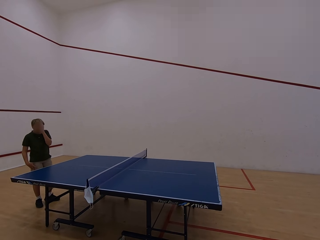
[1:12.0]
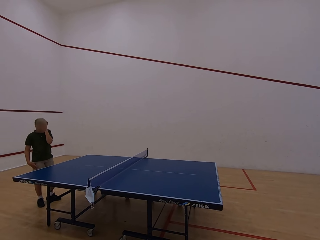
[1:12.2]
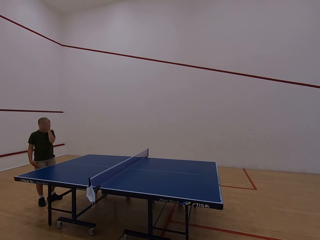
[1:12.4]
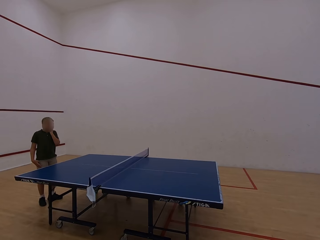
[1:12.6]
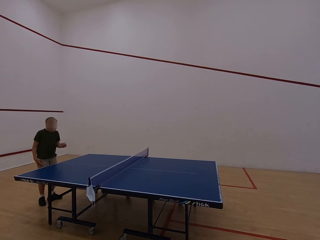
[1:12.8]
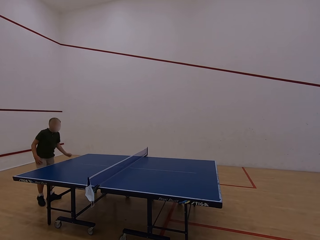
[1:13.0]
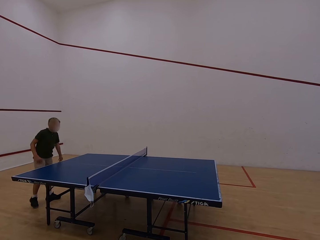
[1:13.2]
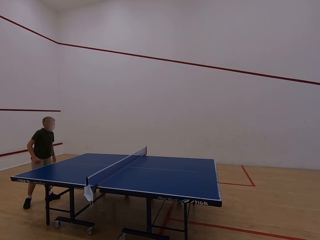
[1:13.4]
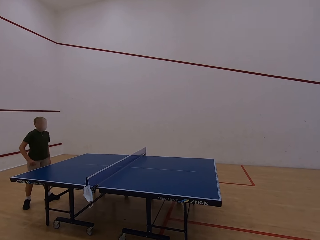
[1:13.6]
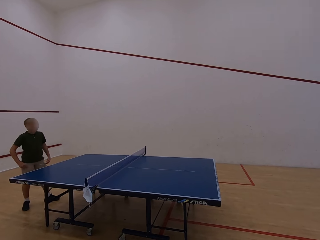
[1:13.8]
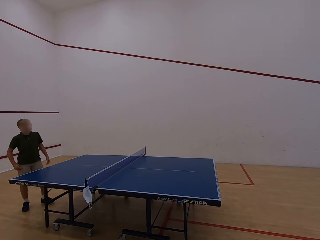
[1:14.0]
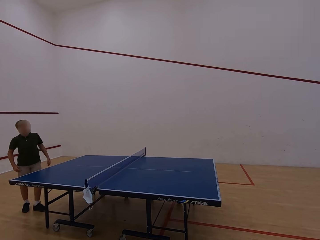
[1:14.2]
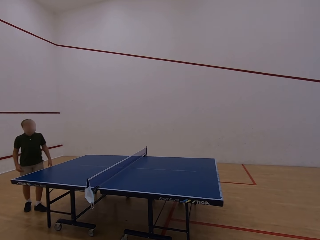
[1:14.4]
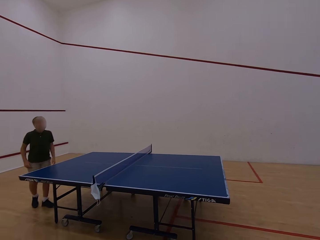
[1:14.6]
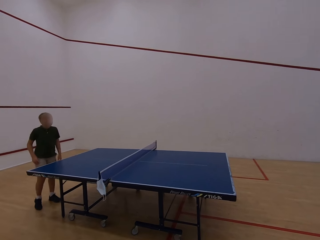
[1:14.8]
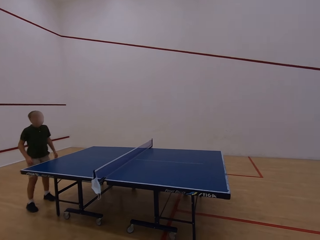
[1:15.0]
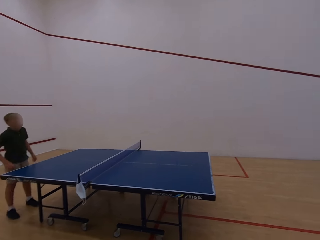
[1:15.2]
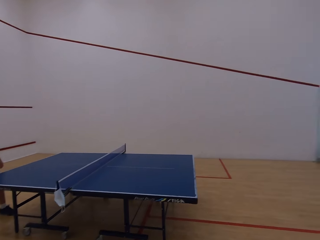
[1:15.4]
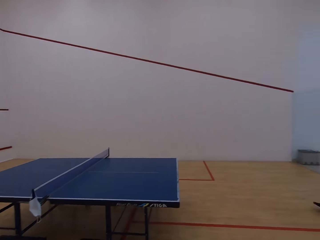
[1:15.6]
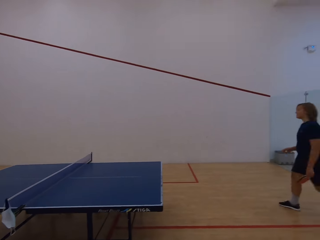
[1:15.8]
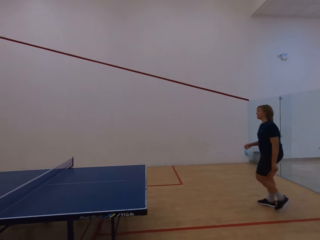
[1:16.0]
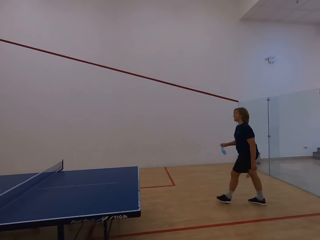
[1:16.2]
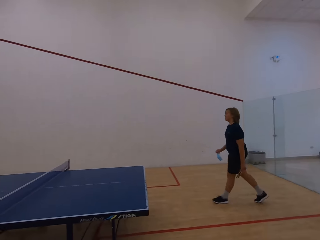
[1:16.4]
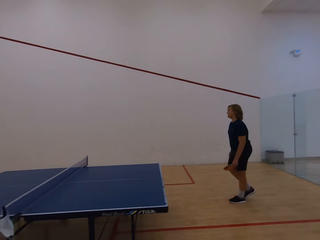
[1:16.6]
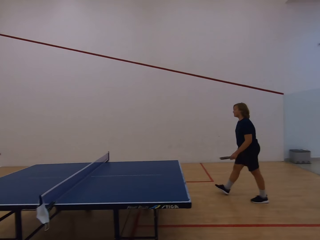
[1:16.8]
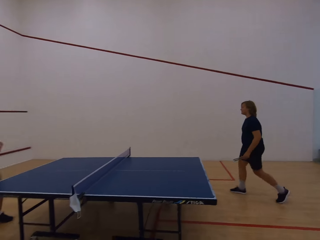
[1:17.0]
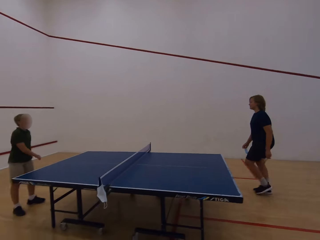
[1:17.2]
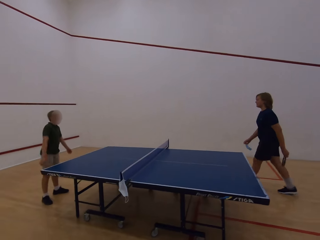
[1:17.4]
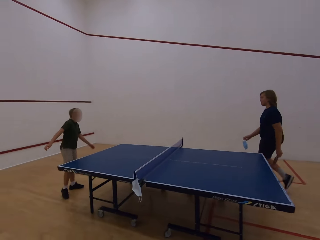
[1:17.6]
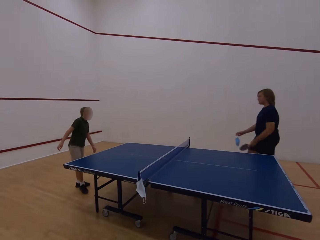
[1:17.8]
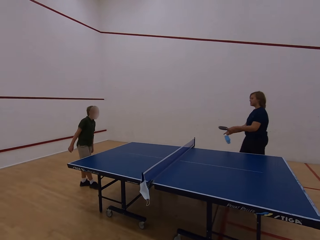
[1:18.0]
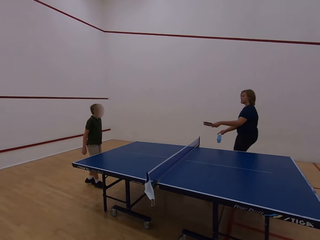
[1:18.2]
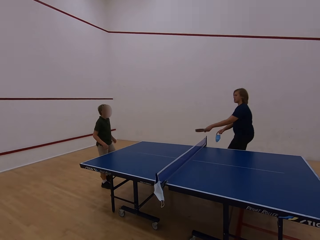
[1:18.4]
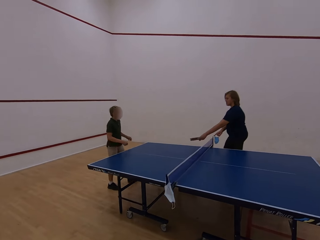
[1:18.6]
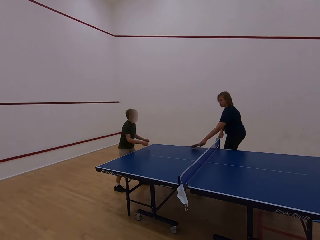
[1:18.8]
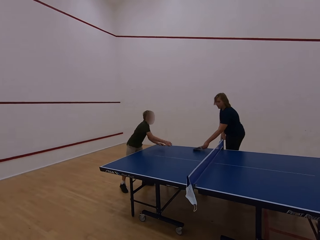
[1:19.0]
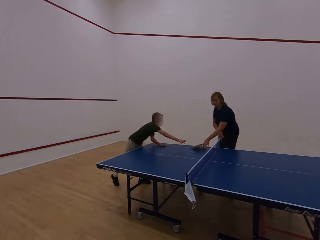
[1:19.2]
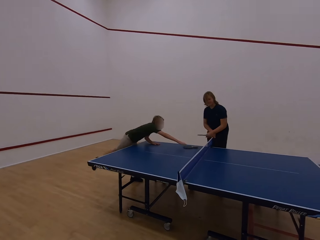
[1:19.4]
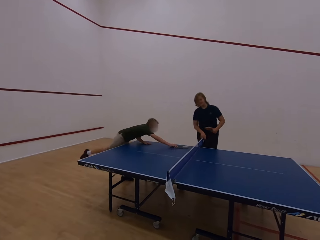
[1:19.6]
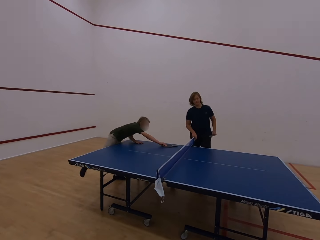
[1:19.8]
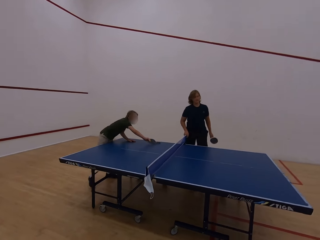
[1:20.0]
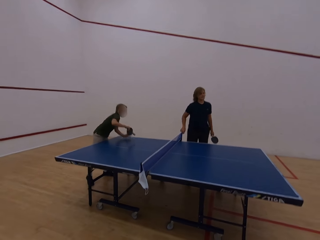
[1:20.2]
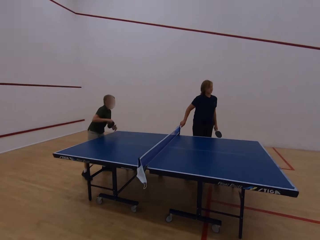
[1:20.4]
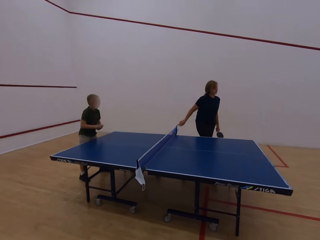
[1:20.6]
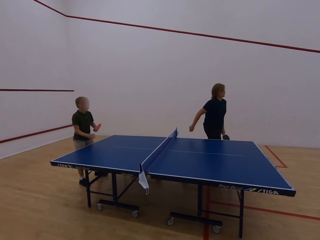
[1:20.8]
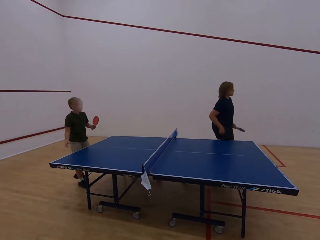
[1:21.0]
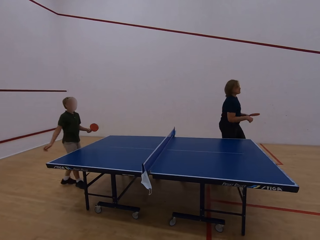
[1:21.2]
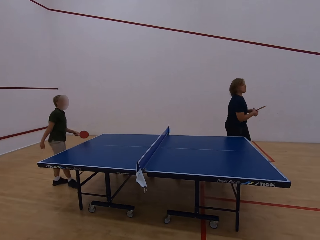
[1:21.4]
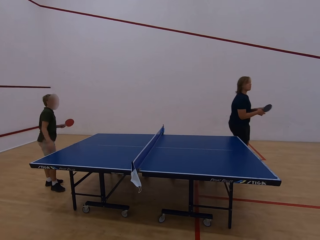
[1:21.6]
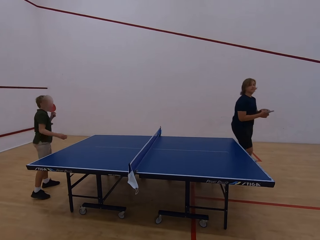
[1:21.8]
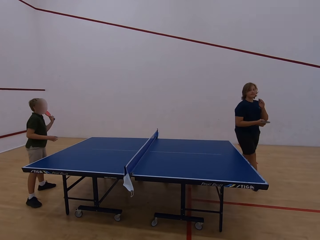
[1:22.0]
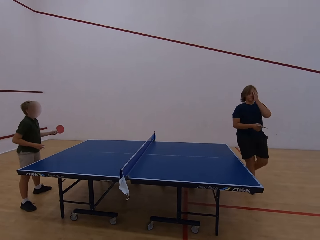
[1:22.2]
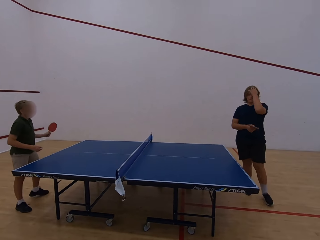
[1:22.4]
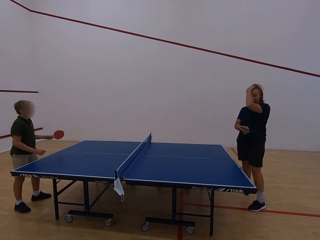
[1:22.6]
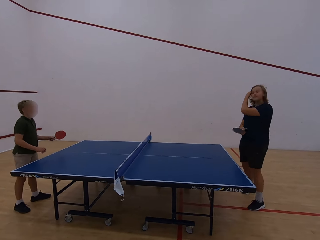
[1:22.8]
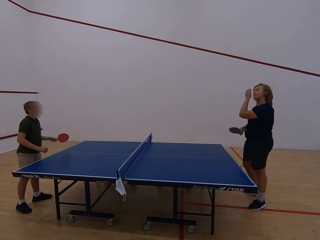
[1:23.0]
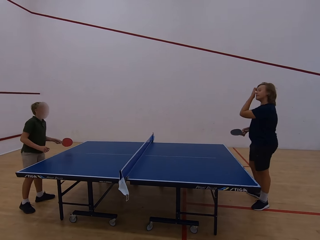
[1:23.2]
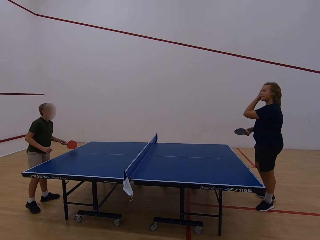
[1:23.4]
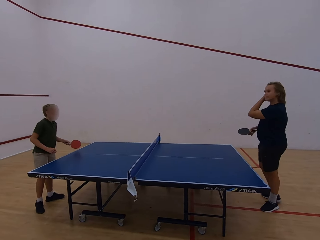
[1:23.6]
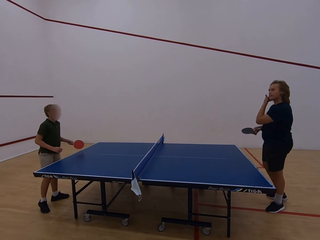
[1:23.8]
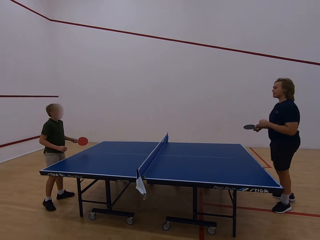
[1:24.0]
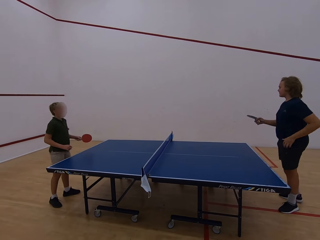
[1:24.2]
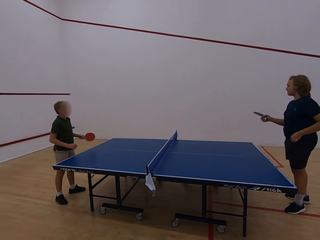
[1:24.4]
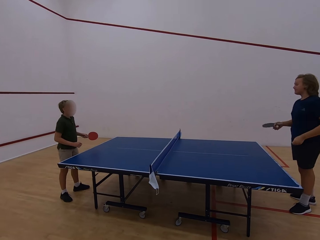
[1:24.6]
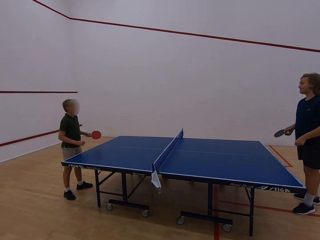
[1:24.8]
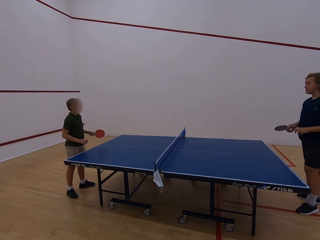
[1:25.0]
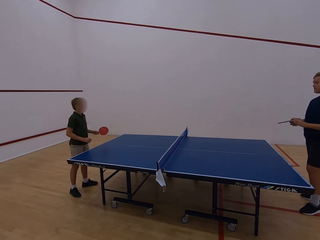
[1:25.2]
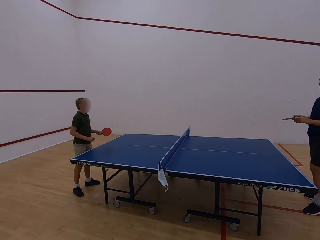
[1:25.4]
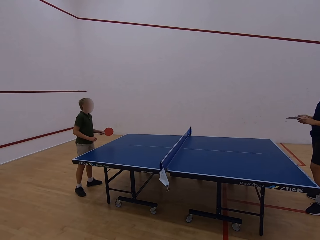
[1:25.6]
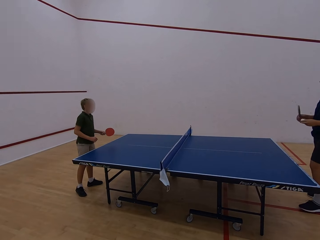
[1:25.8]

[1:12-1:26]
The man moves the body. A lady walks in the room. The lady drops the racket on the table. The man picks up the racket with the right hand. The man moves the racket to the left hand. The lady walks in the room. The lady touches the head with the right hand. The camera wearer watches the lady and the man play table tennis. The lady drops the ball with the left hand.

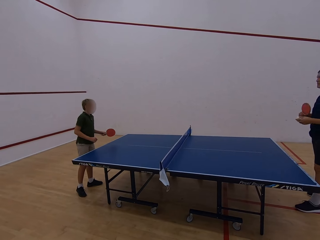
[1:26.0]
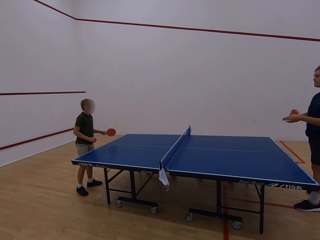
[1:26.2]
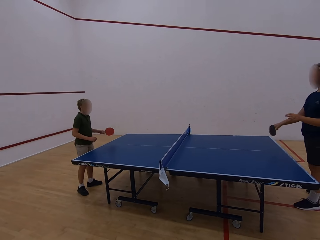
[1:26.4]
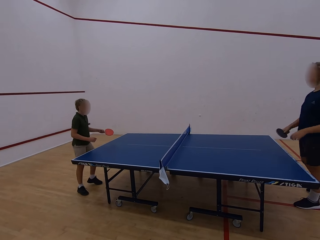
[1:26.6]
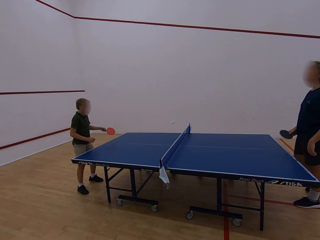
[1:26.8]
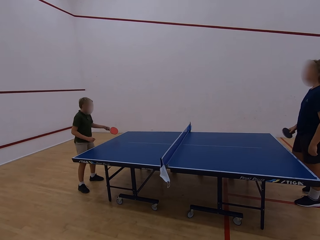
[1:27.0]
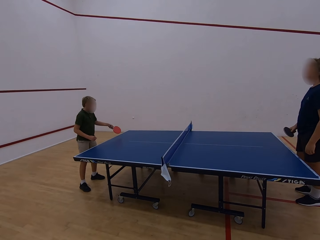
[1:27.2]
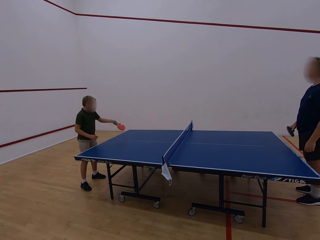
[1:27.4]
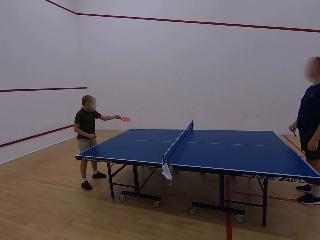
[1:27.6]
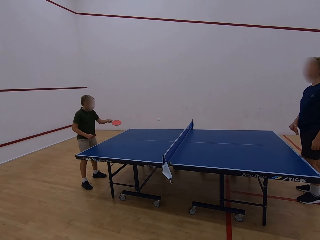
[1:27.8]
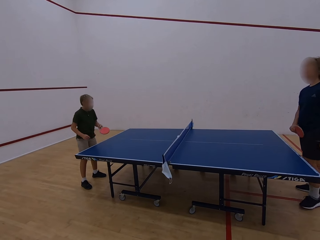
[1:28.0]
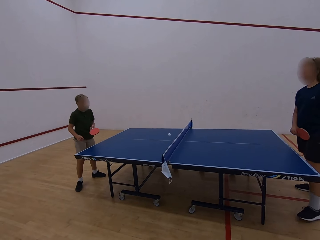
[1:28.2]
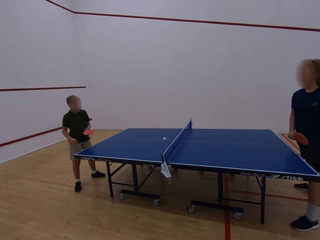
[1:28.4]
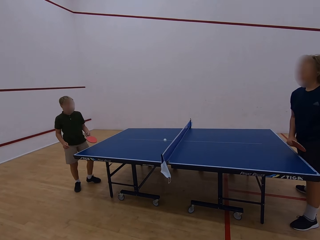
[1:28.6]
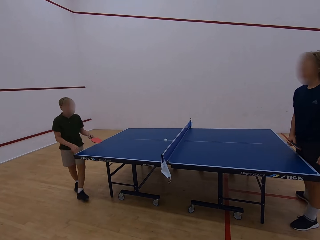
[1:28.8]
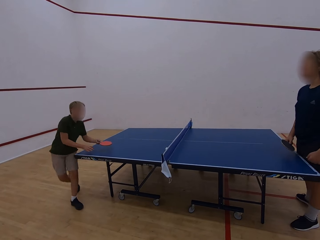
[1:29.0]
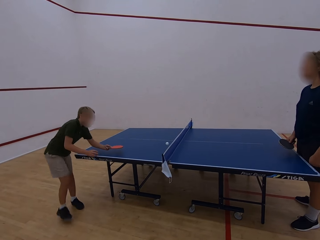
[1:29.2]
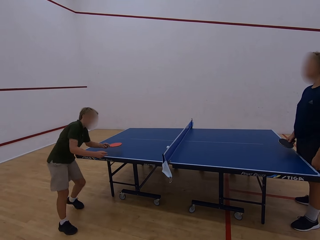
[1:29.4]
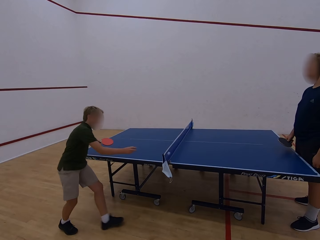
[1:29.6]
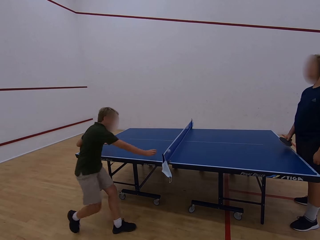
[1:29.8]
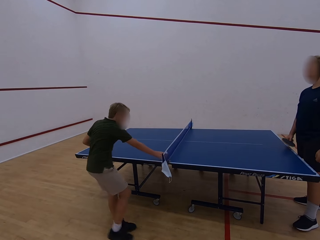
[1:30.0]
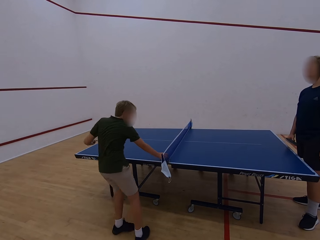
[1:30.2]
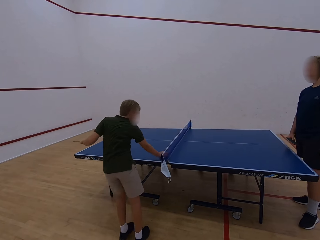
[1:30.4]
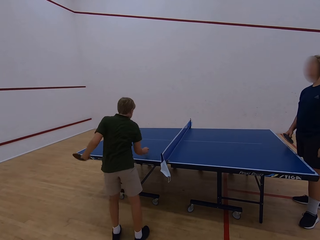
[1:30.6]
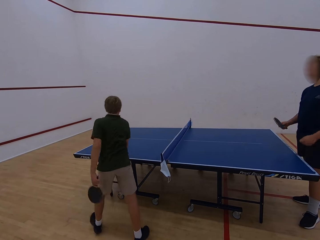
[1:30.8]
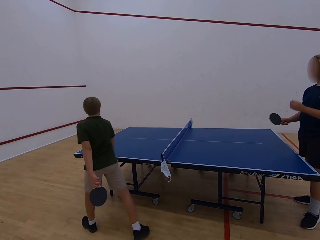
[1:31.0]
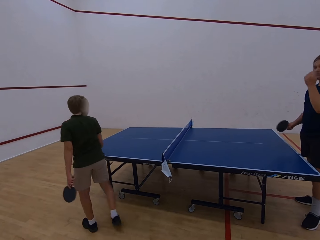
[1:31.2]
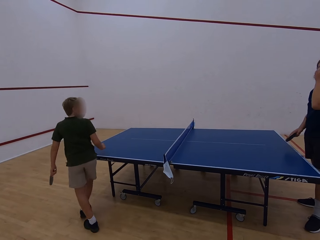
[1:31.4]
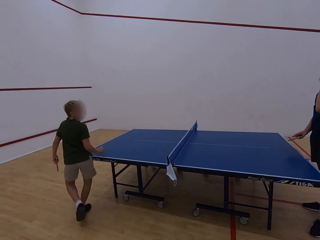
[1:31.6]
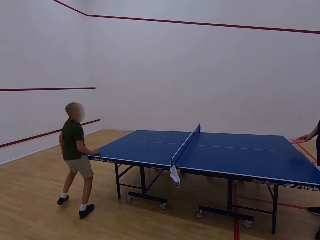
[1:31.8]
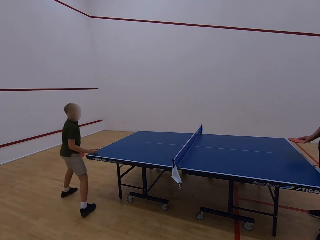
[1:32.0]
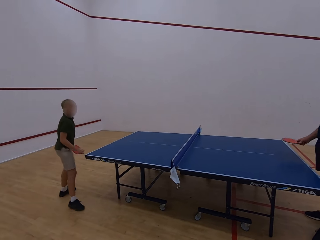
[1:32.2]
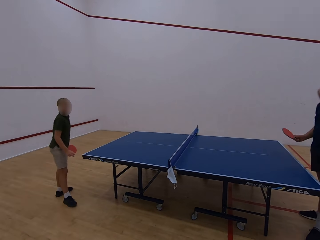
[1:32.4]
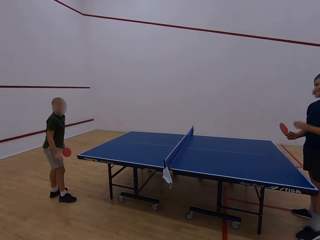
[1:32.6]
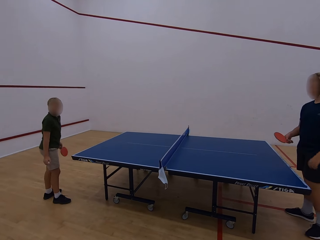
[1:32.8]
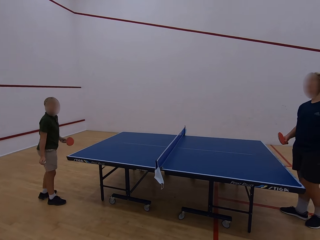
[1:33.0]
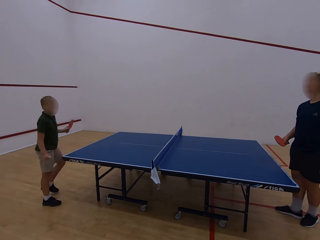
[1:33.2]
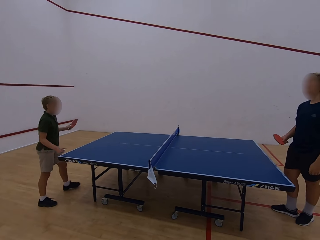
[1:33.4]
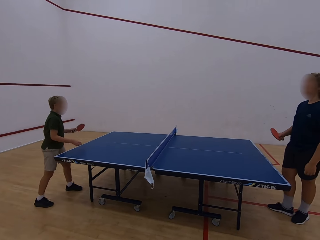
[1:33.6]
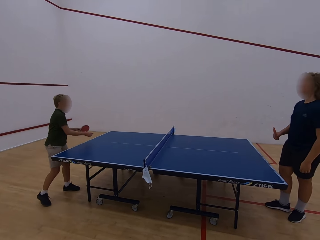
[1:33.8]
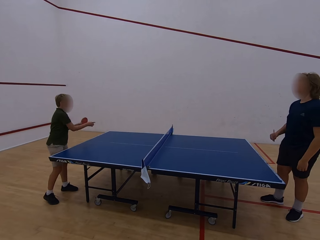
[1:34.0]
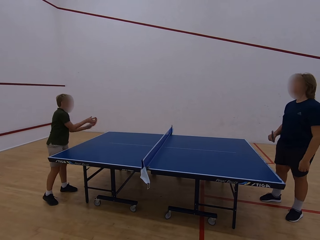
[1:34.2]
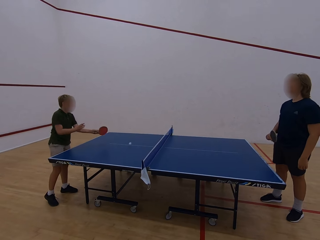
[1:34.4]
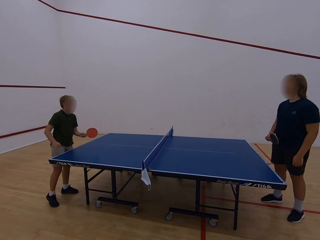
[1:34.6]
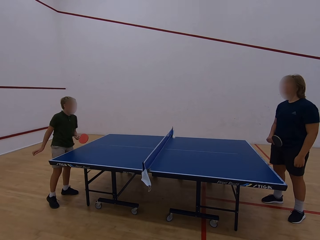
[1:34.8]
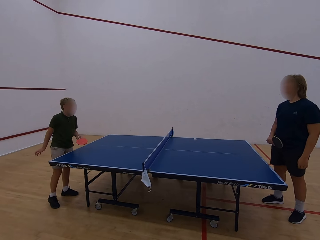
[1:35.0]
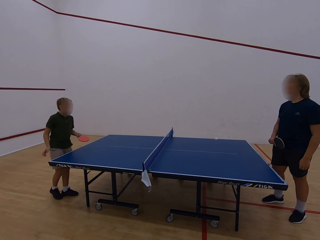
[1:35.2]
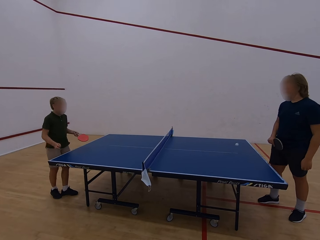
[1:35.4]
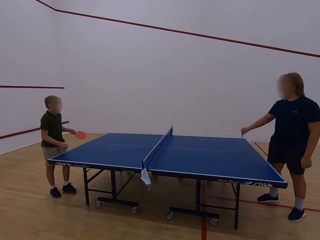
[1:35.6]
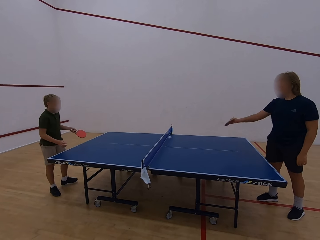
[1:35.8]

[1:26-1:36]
The lady plays the table tennis. The lady hits the ball towards the man. The man plays the table tennis. The man hits the ball towards the lady. The man swings the right hand, picks up the ball with the right hand, walks in the room and moves around the table. The lady touches the face. The man plays the table tennis. The man hits the ball towards the lady.
